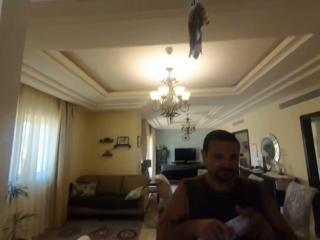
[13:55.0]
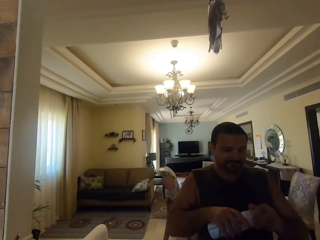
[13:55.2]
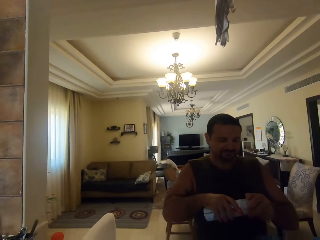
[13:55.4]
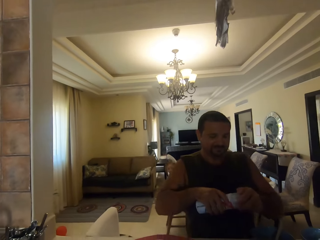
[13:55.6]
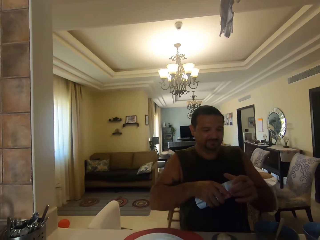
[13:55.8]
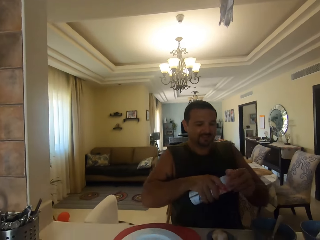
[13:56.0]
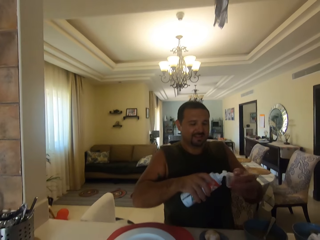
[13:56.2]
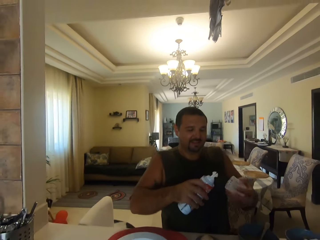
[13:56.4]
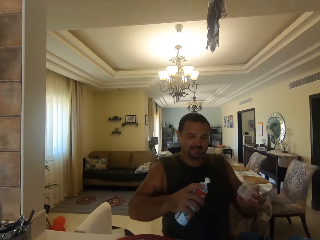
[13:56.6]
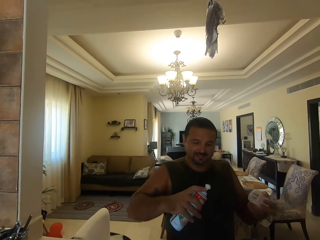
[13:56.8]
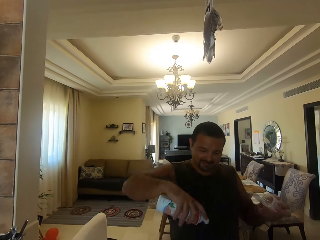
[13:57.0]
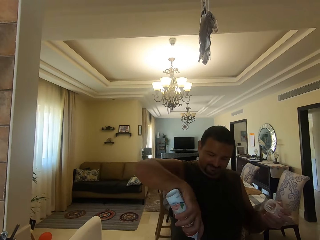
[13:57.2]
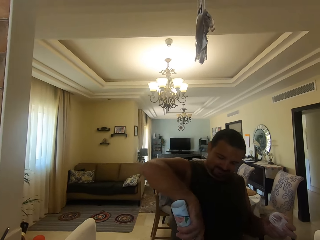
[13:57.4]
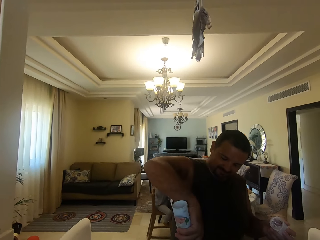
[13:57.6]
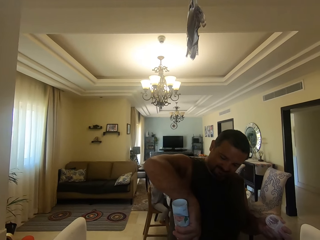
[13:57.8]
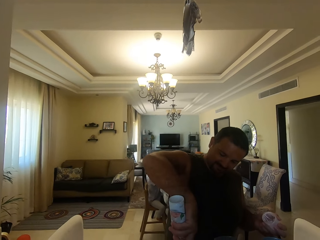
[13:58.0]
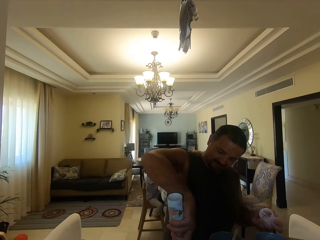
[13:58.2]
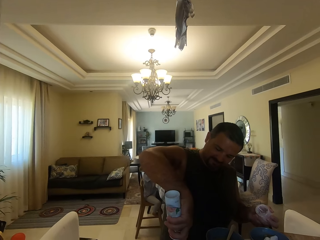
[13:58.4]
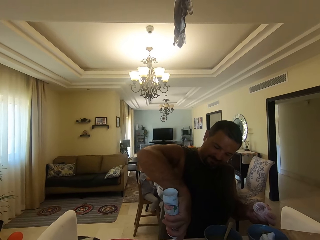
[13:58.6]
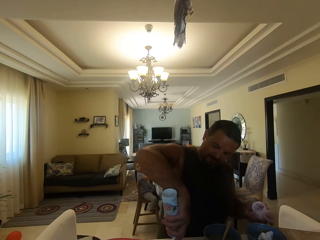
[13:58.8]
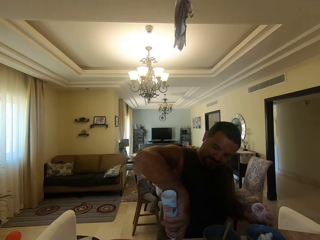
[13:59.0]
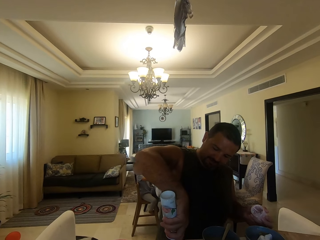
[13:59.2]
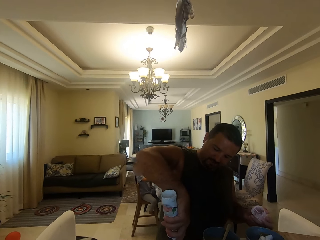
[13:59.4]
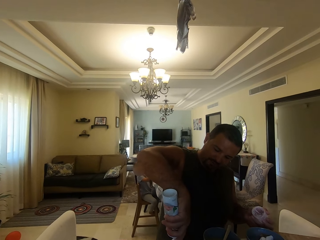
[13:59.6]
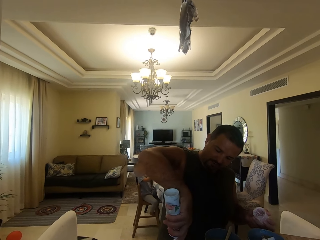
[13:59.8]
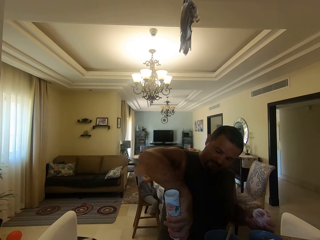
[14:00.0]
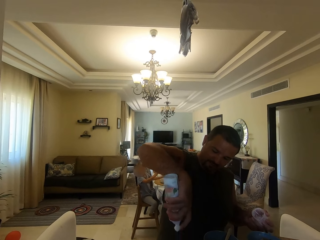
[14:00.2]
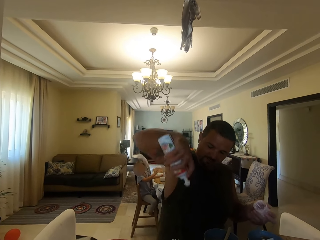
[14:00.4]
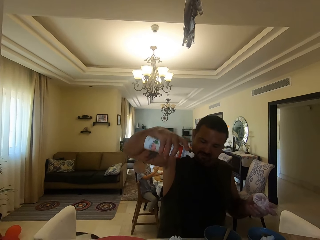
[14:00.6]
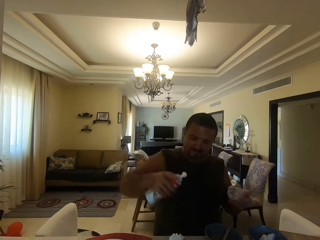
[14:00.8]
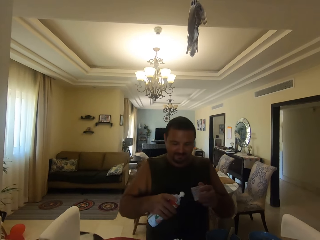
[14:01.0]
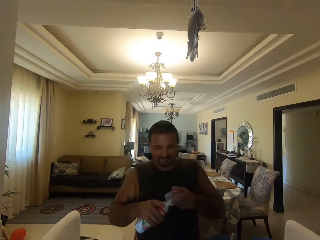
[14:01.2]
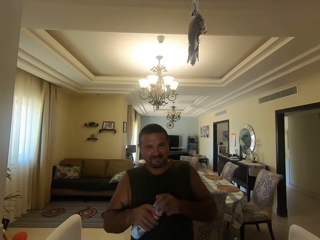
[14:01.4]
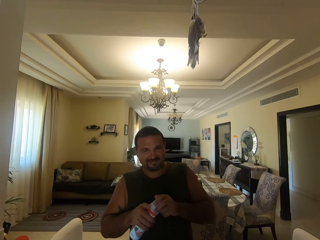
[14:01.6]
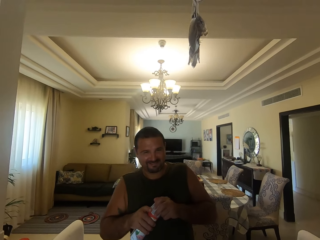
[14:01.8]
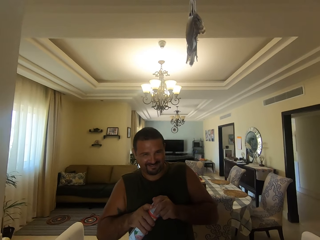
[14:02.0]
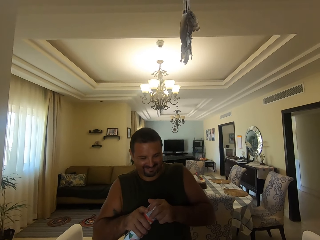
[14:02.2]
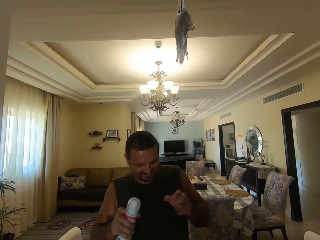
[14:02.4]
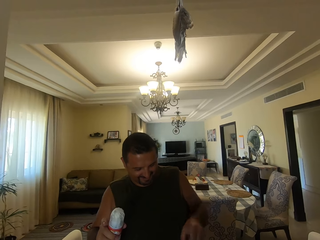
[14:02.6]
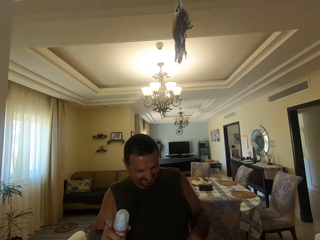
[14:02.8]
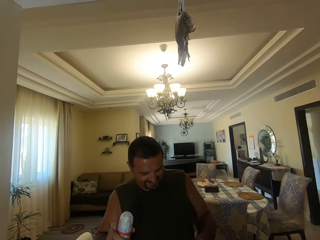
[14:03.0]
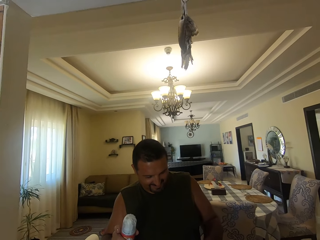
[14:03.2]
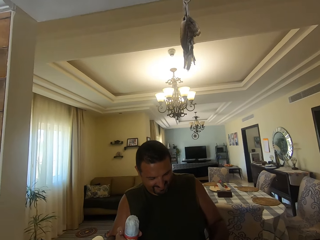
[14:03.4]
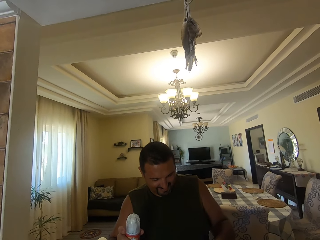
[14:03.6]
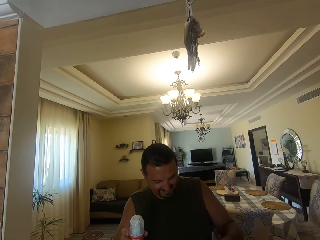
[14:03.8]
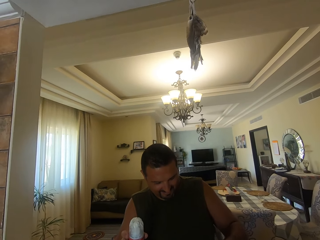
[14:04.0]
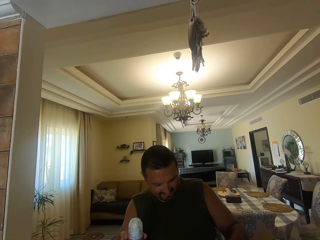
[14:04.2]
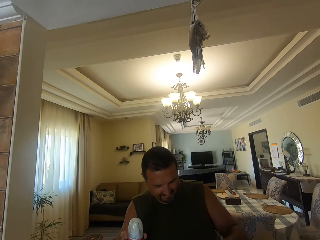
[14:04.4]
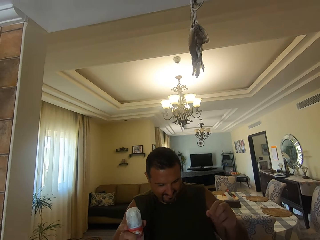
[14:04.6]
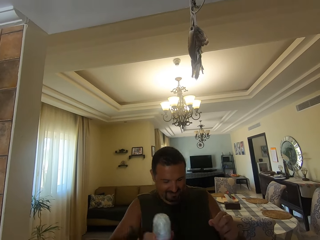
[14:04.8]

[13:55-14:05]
A girl sits on the dining chair. A man opens a bottle. The camera wearer opens the bottle. The man holds the bottle. The camera wearer sprays something. The girl looks around. The camera wearer dialogues with a person. The man closes the bottle. The camera wearer closes the bottle. The man holds something on the countertop.

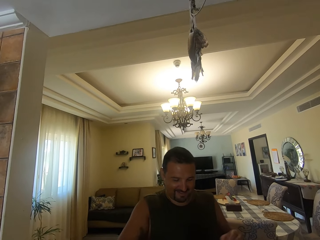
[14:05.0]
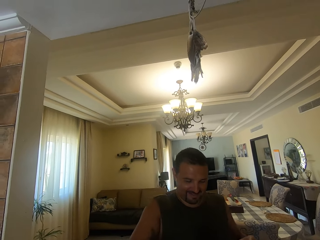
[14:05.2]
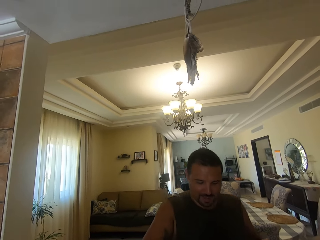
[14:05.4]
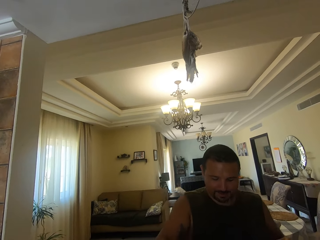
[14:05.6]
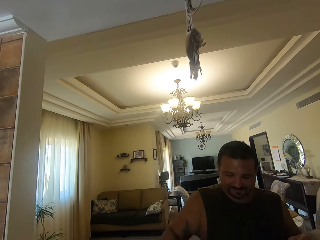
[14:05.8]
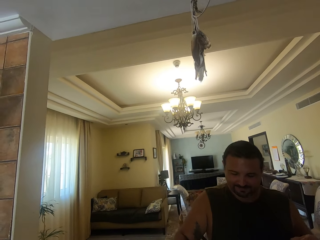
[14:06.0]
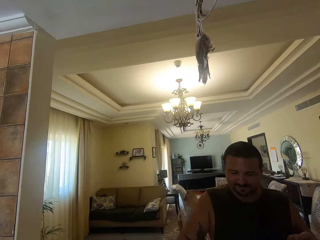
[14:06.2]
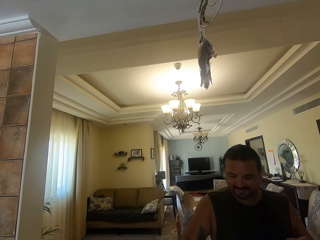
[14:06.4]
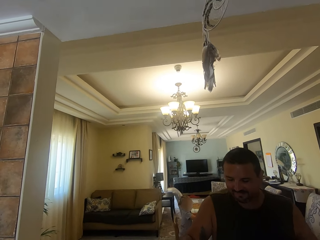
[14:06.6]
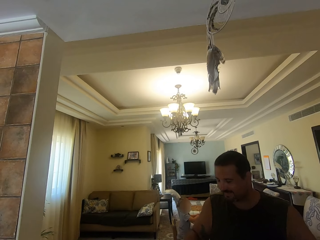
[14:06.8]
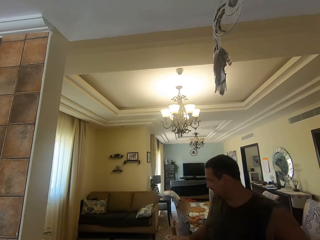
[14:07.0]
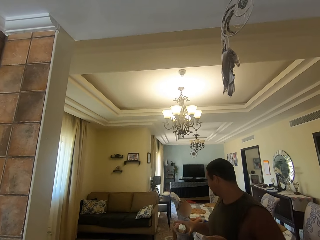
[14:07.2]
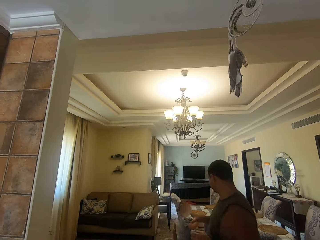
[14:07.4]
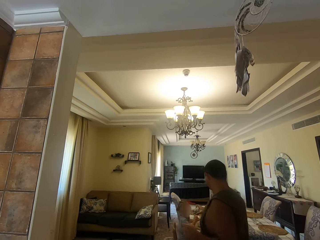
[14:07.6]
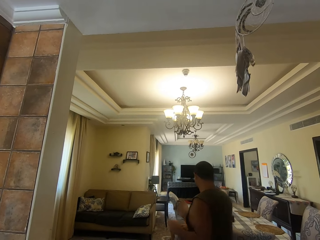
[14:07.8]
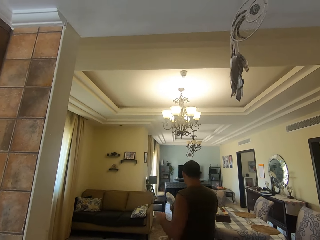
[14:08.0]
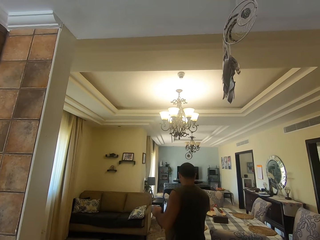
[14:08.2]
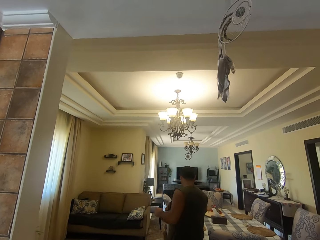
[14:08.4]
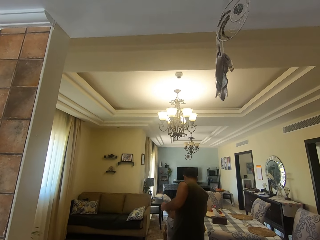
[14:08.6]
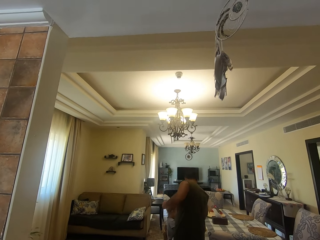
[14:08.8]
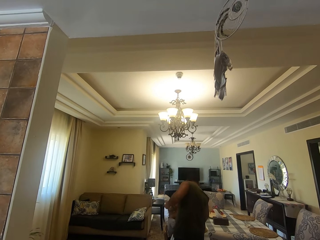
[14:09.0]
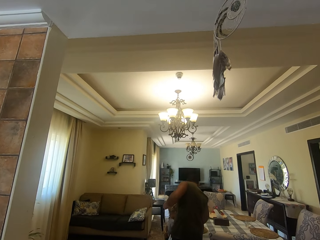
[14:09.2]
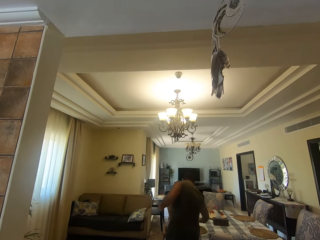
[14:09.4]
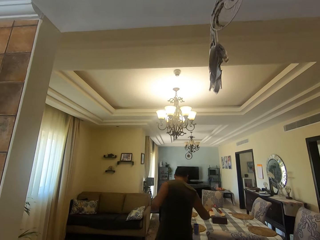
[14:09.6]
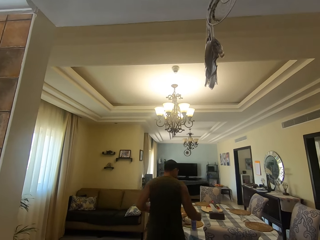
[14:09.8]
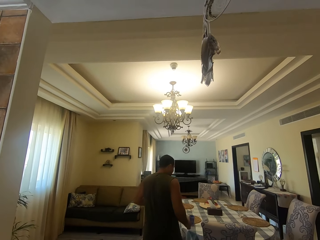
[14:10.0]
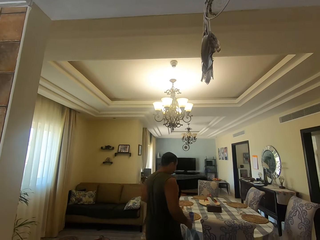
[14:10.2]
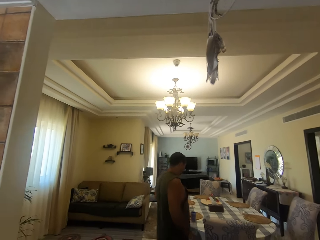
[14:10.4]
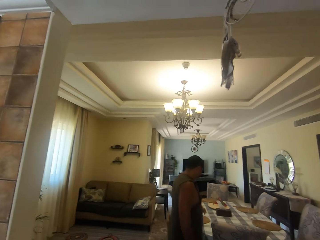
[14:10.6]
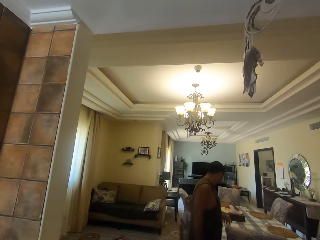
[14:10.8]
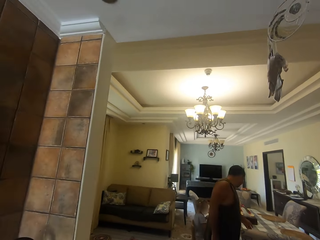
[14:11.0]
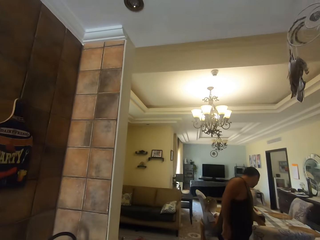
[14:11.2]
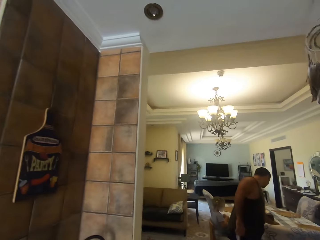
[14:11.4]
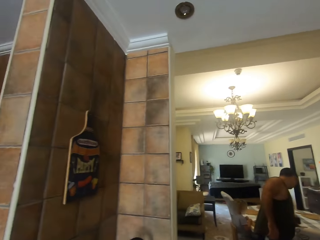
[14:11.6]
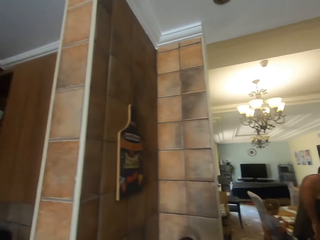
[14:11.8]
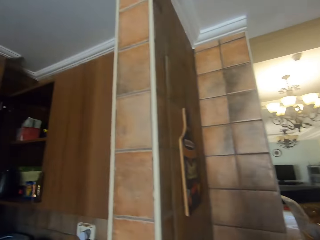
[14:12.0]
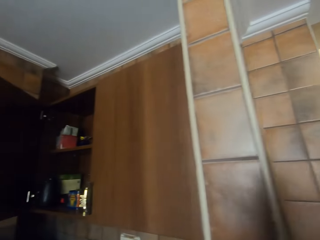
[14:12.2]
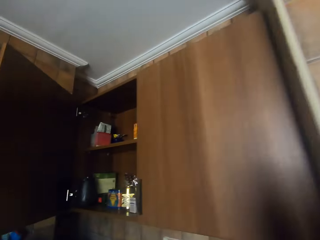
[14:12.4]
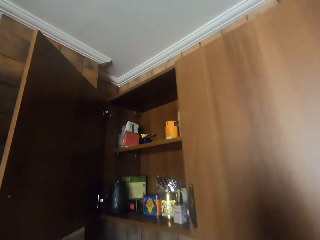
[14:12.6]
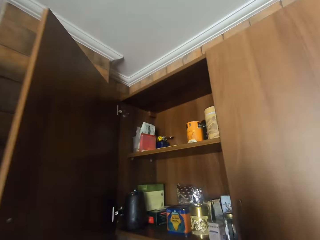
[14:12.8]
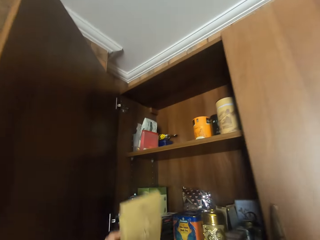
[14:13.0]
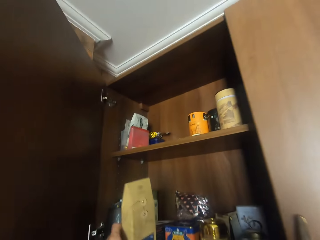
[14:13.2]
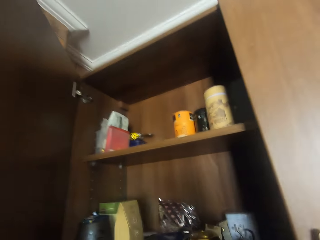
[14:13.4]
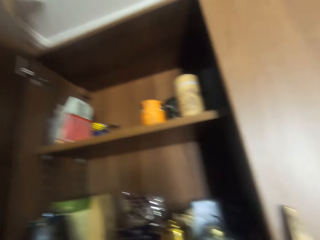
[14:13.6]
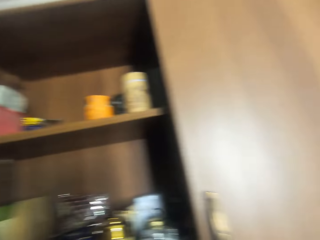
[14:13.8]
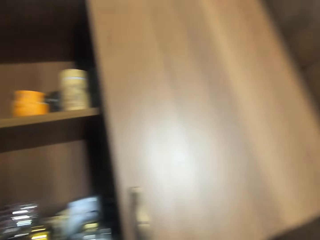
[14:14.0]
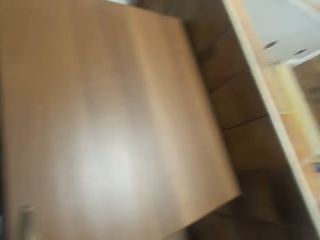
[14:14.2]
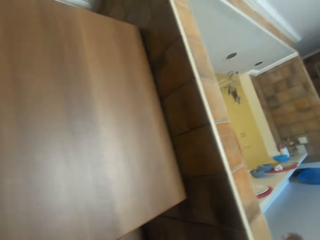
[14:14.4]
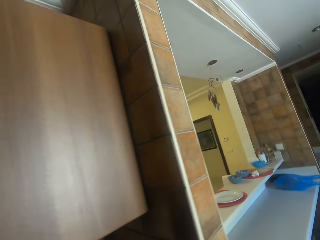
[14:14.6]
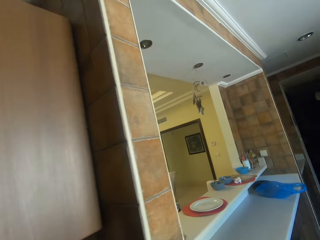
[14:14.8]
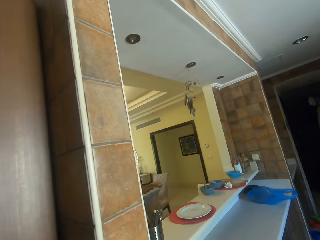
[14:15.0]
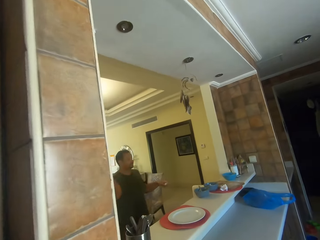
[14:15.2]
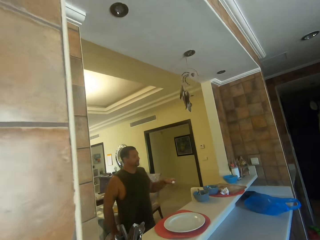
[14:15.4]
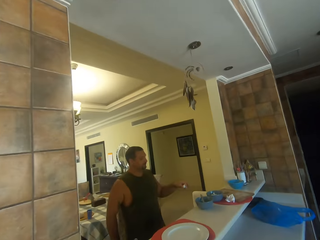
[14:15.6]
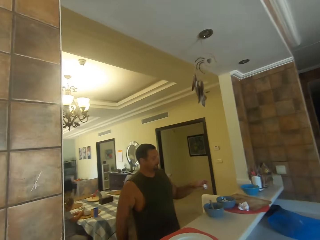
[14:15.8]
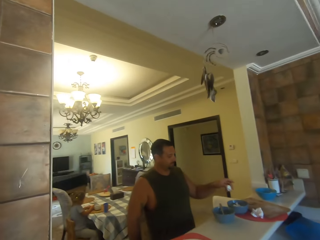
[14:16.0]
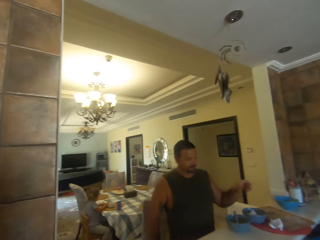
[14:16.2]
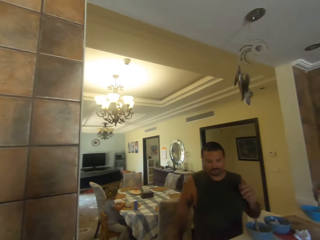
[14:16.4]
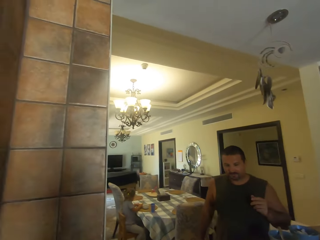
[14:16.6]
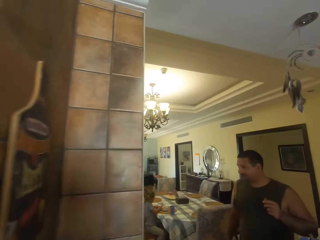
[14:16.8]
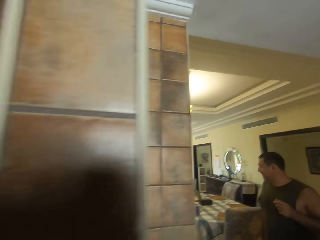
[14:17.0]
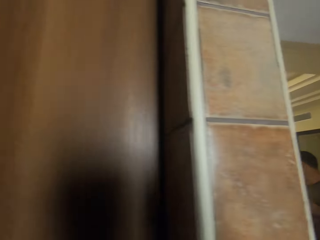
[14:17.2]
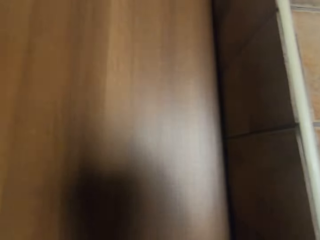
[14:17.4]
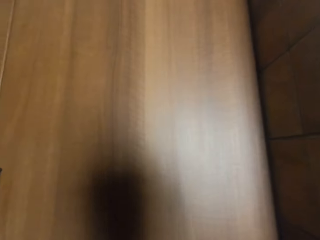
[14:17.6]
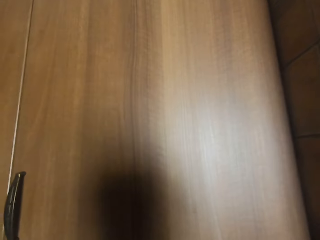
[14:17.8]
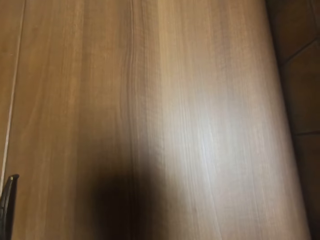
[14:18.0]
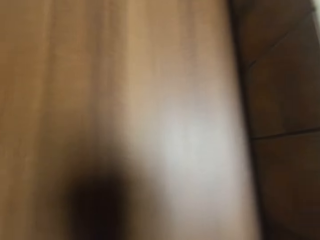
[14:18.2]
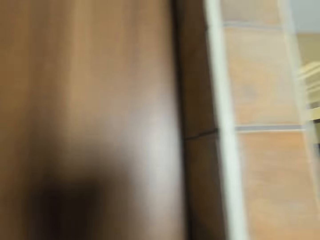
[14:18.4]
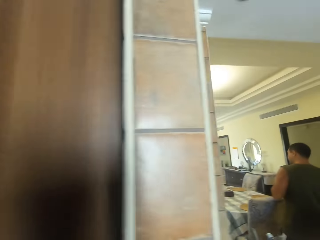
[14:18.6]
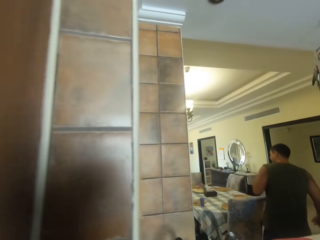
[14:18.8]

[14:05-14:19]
The camera wearer dialogues with a man. The man puts a bottle on the countertop. A girl looks around. The man turns around and walks in the house. The man puts something on the table, walks around and holds something on the table. The camera wearer dialogues with the man. They walk around. They put a packet of something in the cabinet. They turn around. The man walks around. The camera wearer walks in the kitchen. The man drops a paper in a bowl. The girl sits on the dining chair. The man walks around. The camera wearer turns around.
